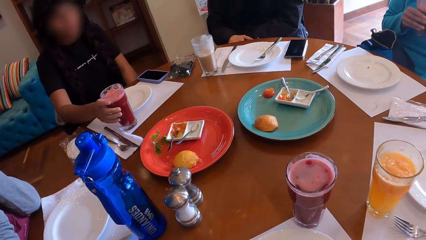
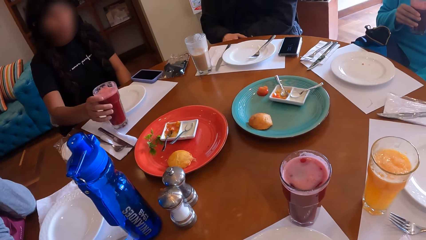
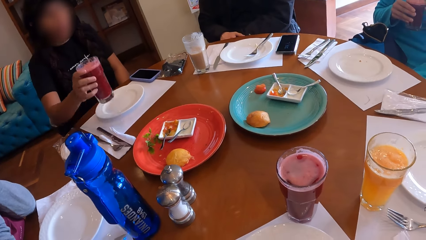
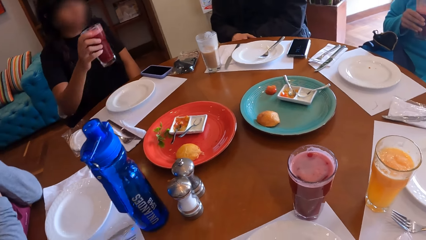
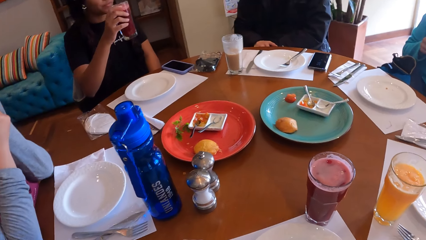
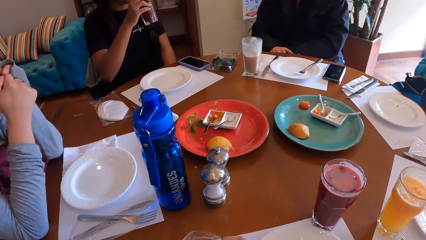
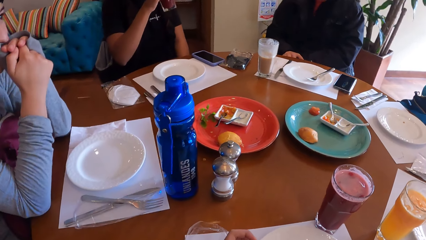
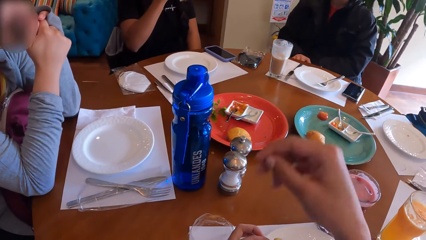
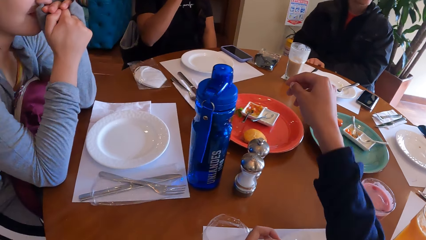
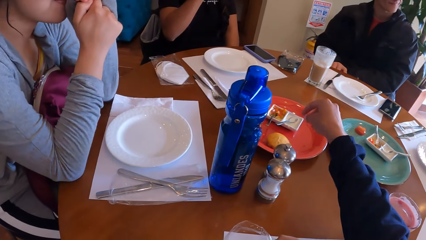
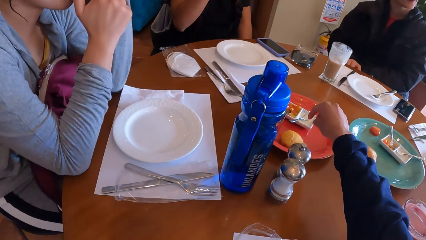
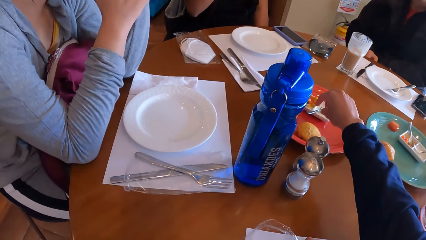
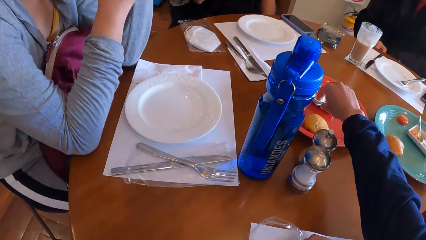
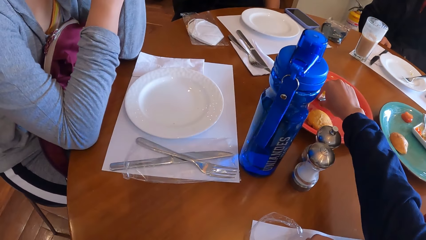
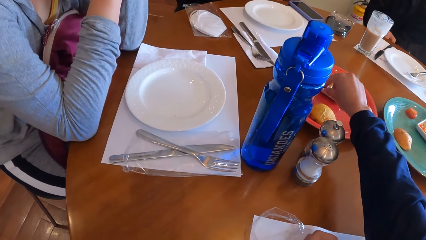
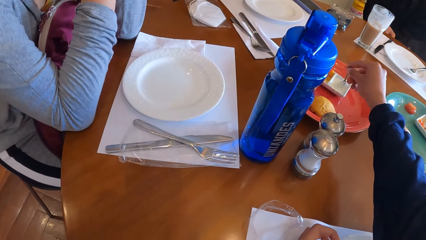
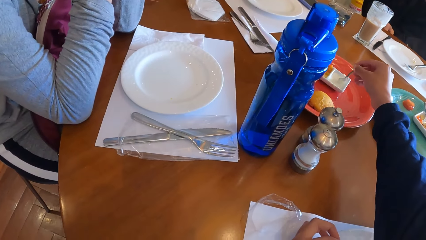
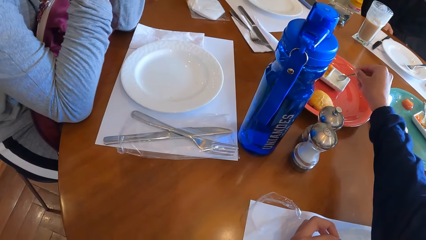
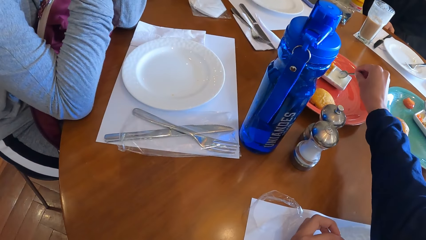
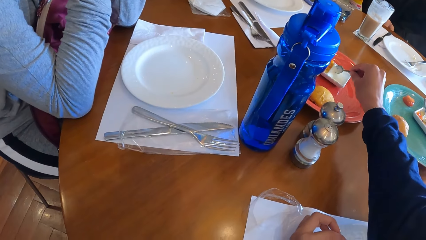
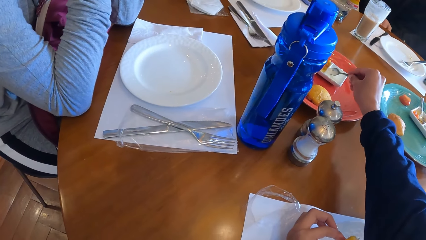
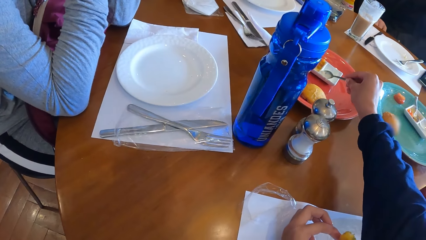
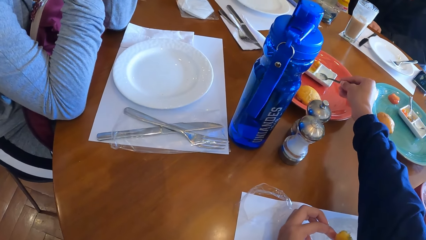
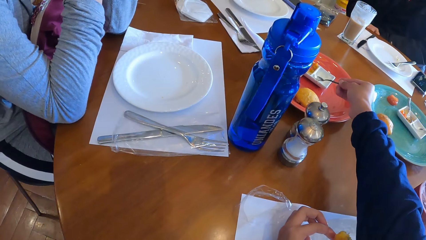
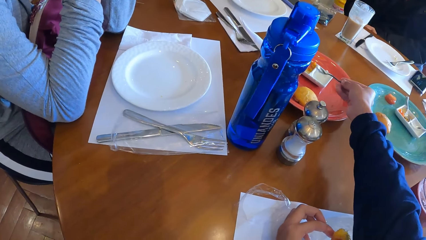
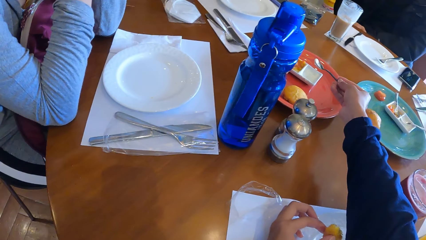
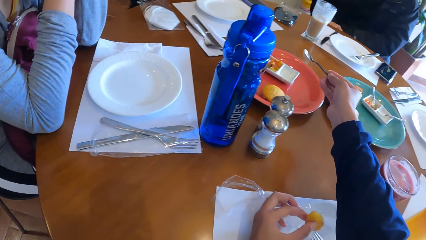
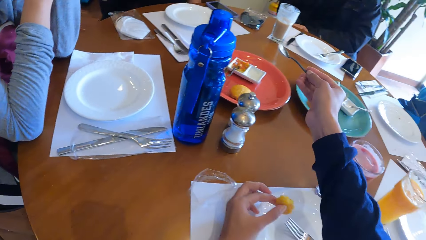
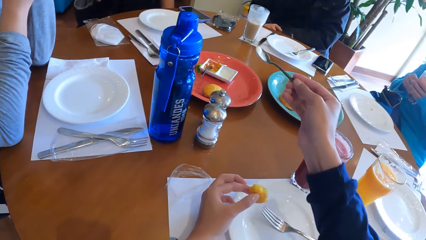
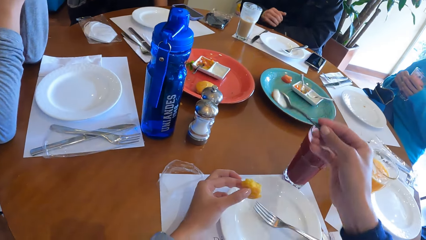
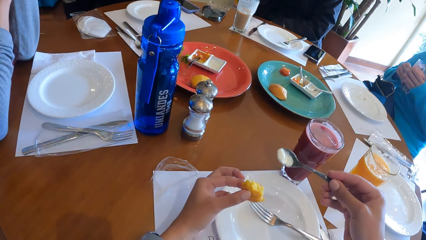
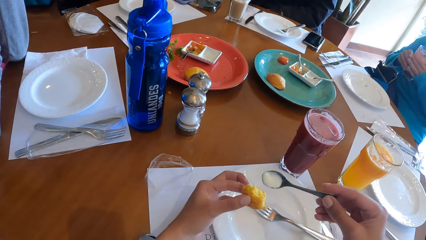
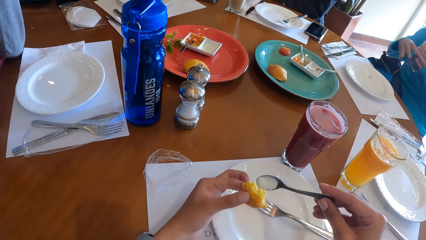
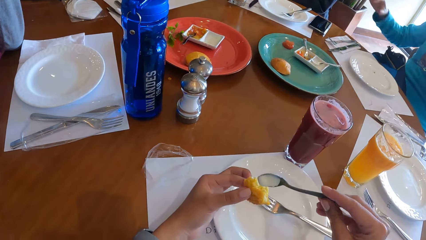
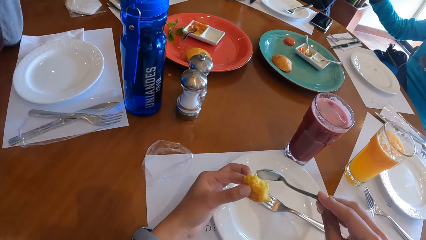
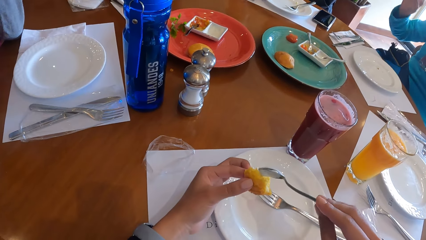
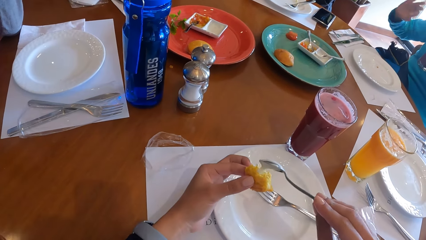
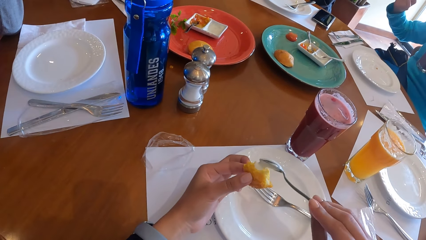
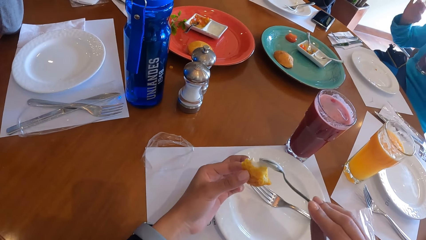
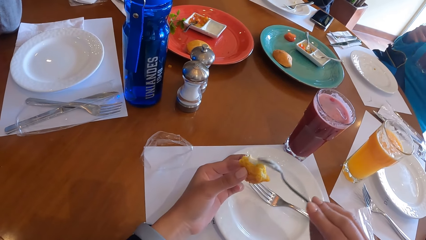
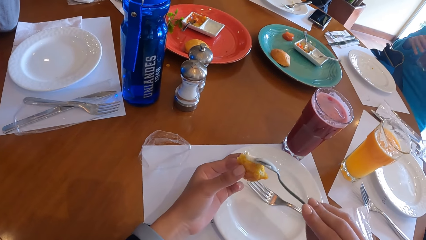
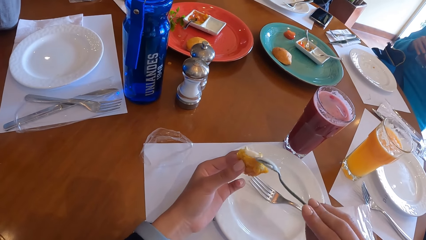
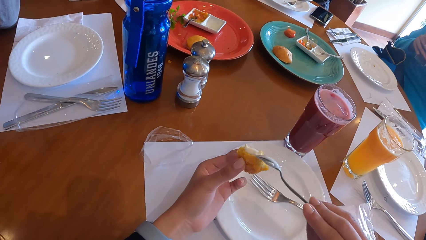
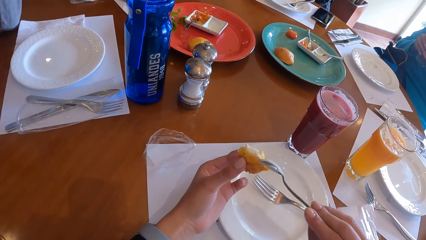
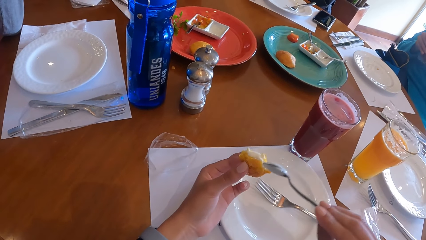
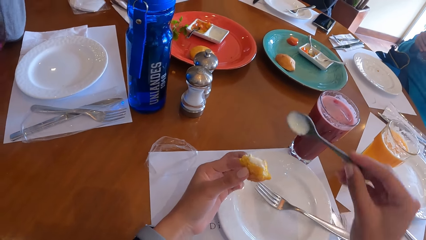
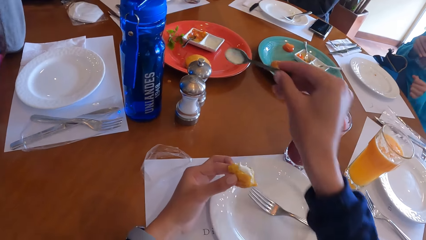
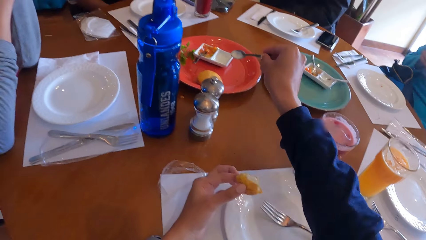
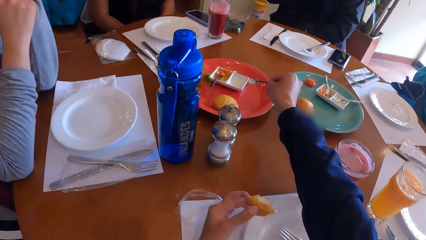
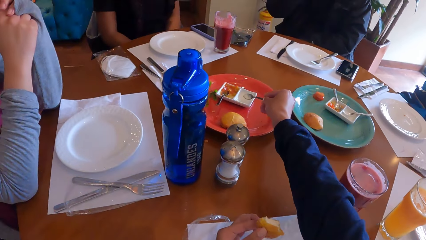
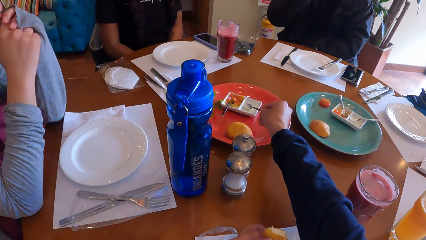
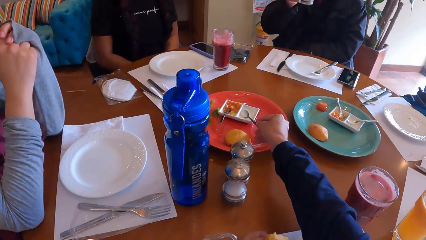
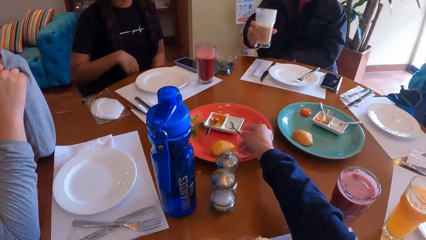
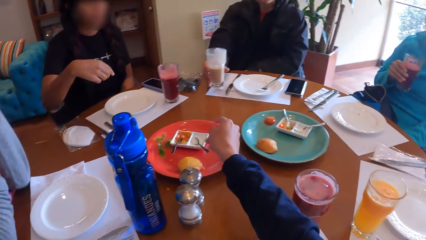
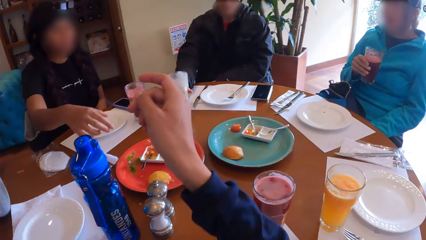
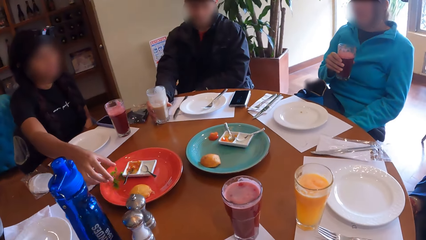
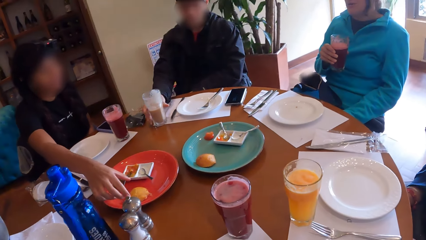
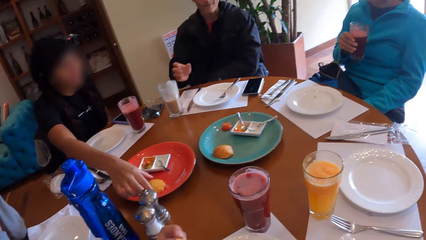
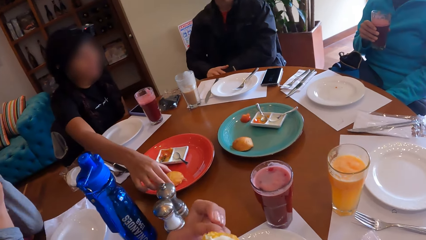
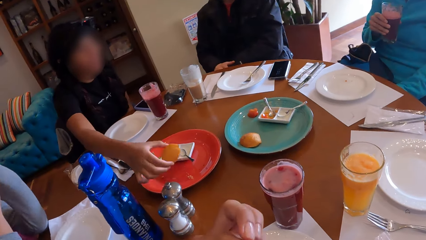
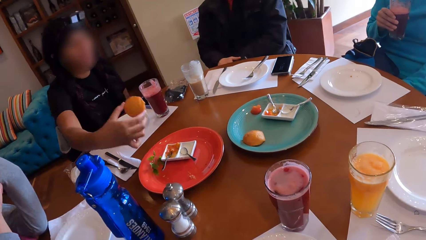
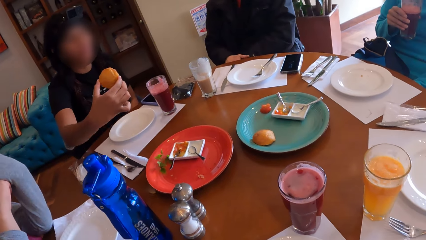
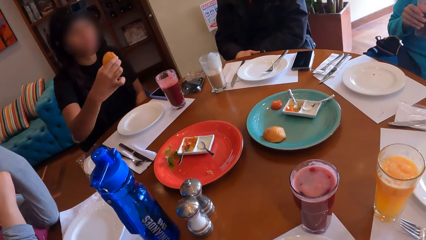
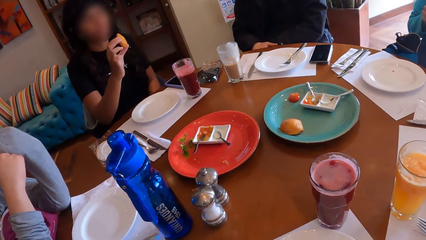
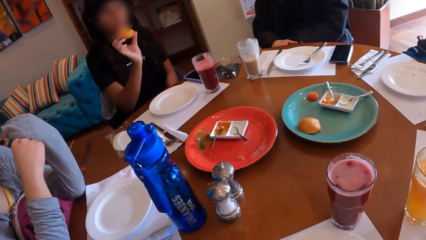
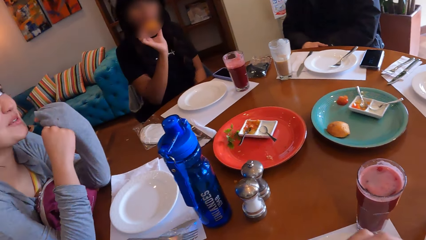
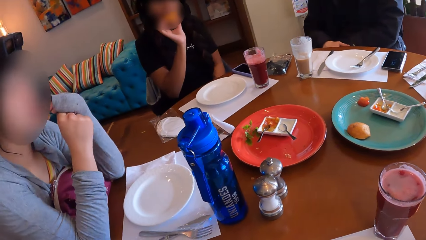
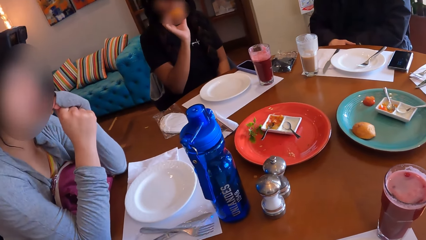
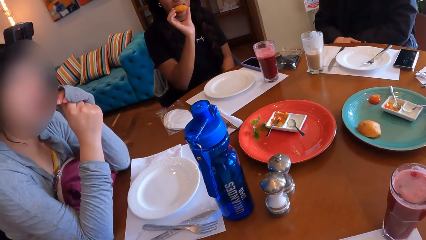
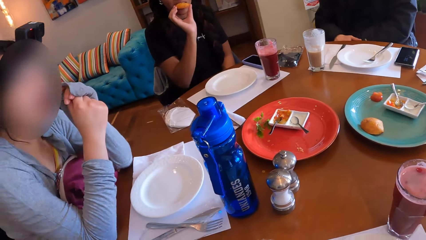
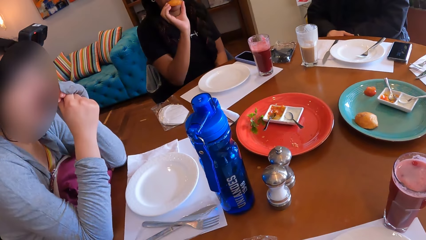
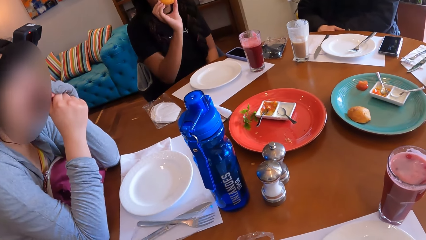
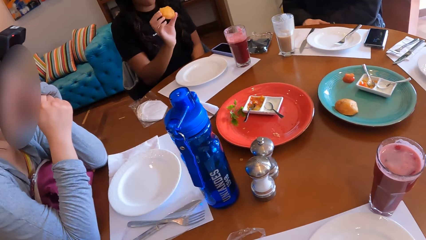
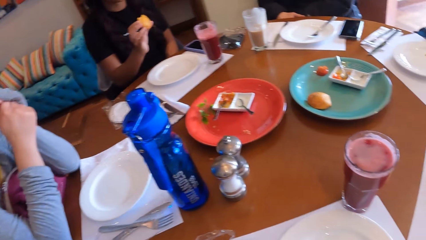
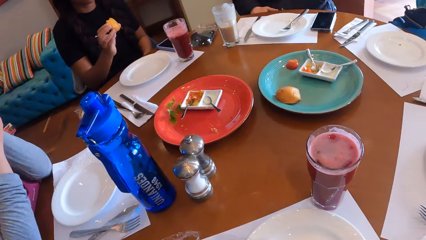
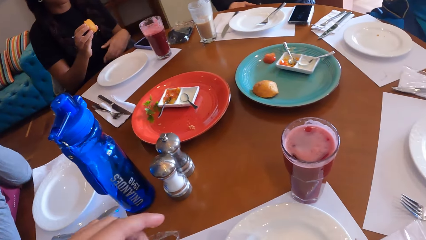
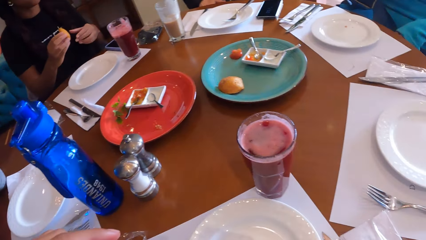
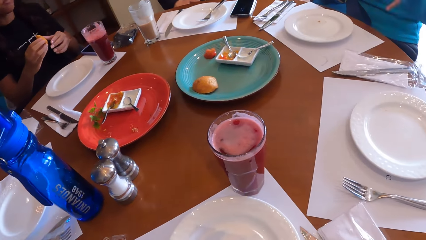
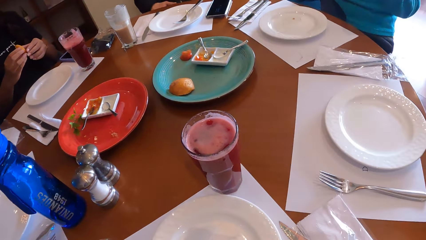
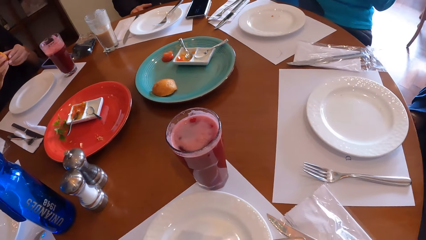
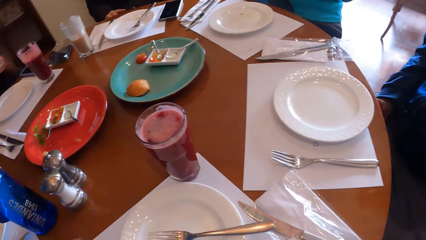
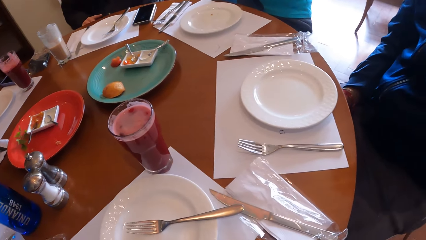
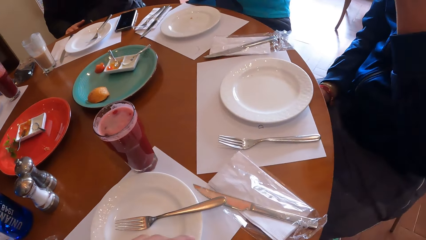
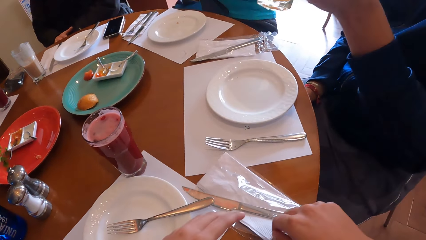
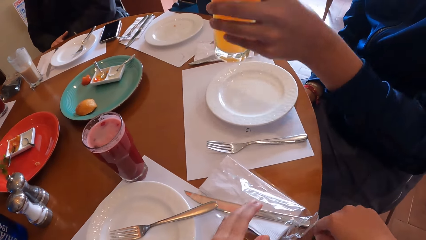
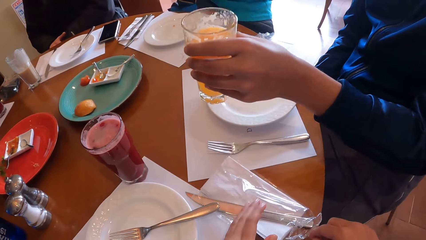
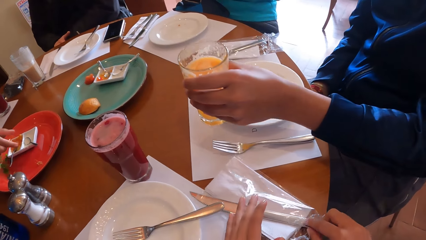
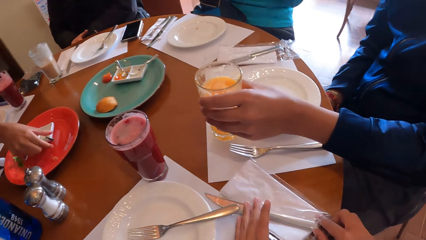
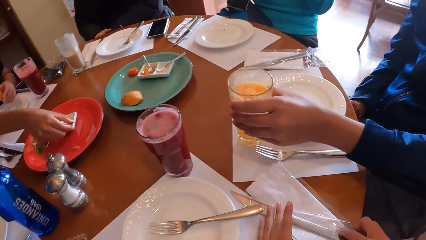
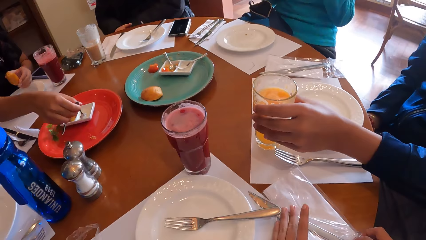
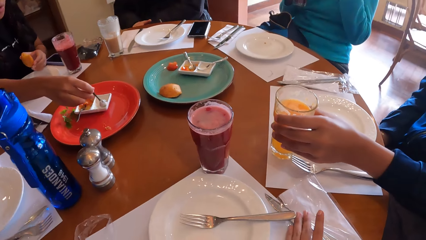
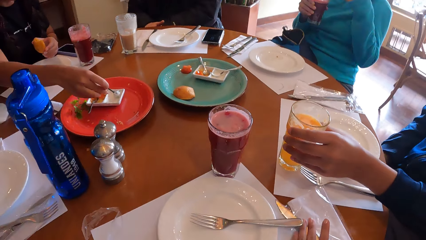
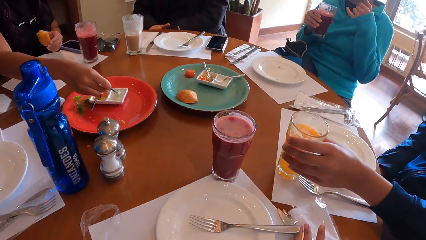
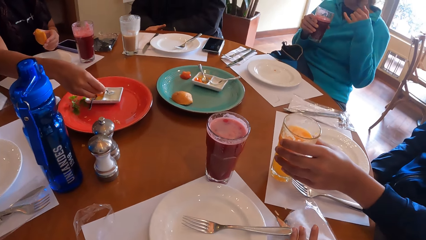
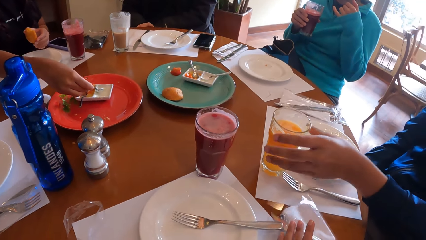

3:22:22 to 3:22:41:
A woman picks a bottle. The woman drinks a smoothie from the cup with her right hand. The camera wearer picks the spoon from the dessert plate with her right hand. She takes cream from the dessert plate with the spoon in her right hand. She puts the cream on the snack with the spoon in her right hand. Another woman moves a hand. The camera wearer drops the spoon on the dessert plate with her right hand. A man drops the cup on the table with his right hand. The first woman picks a snack from the plate with her right hand. The camera wearer eats the snack in her left hand. The first woman eats the snack with her right hand and holds the snack with both hands. Another man drops the cup on the table with his left hand. The camera wearer holds the plastic wrap on the table with both hands.
